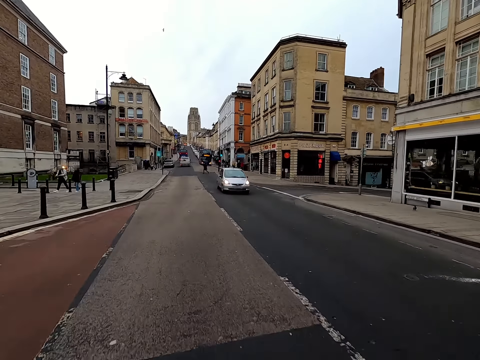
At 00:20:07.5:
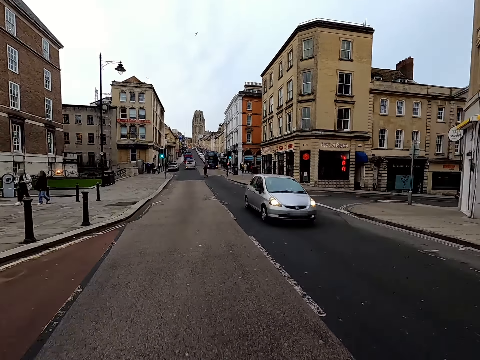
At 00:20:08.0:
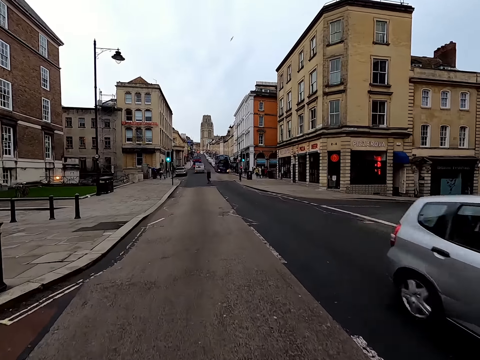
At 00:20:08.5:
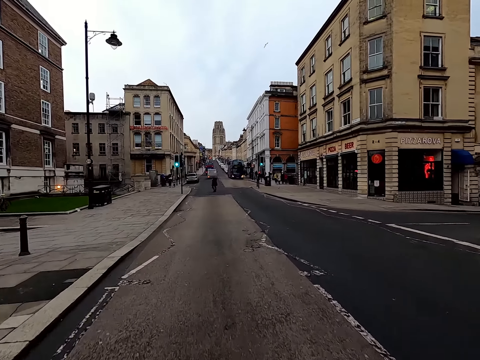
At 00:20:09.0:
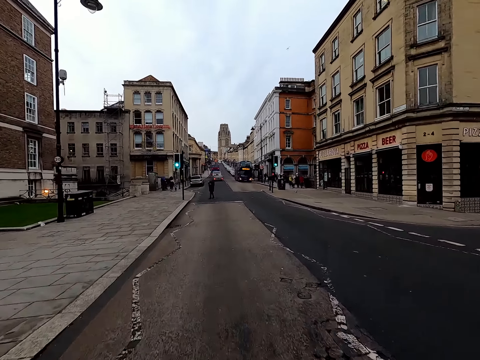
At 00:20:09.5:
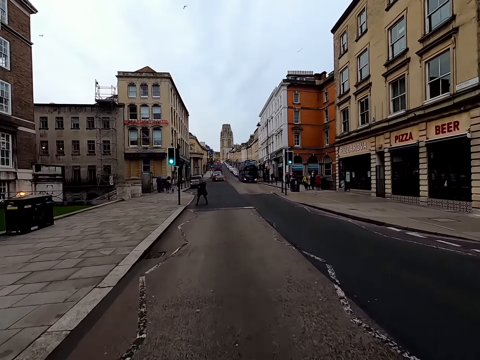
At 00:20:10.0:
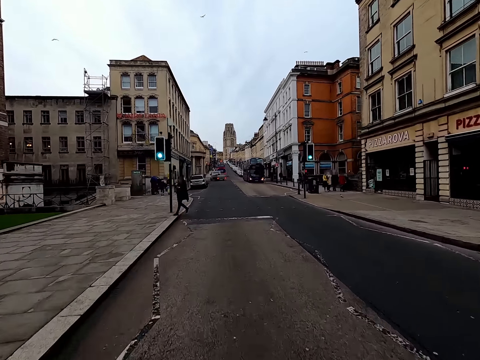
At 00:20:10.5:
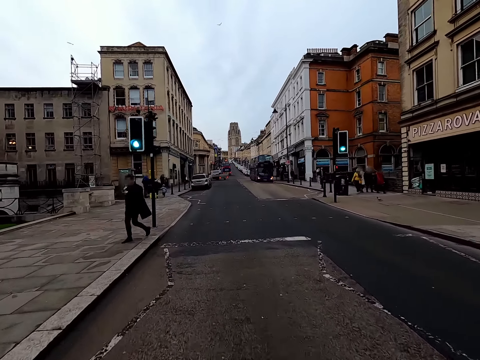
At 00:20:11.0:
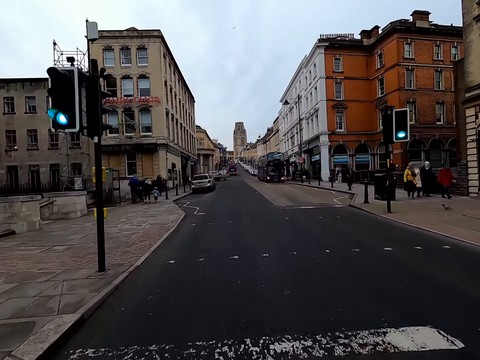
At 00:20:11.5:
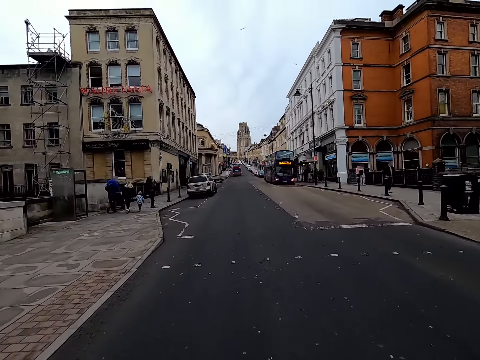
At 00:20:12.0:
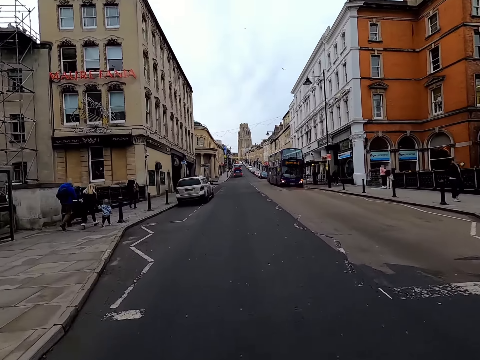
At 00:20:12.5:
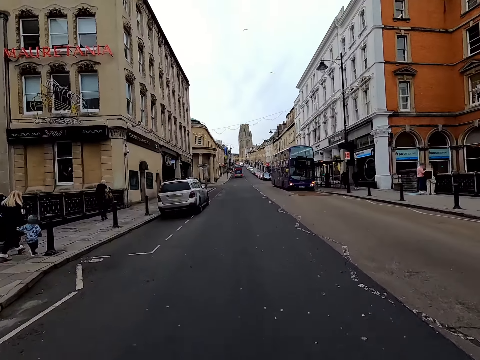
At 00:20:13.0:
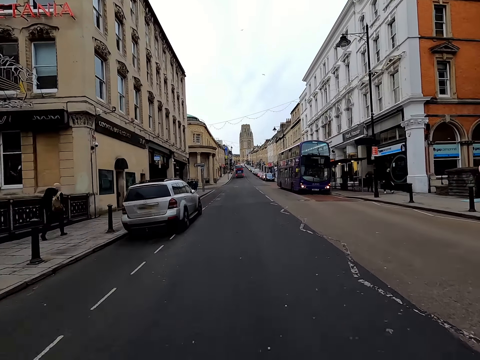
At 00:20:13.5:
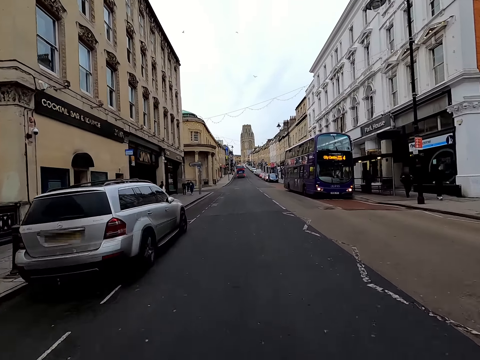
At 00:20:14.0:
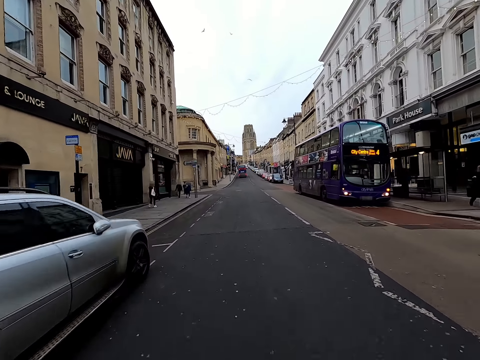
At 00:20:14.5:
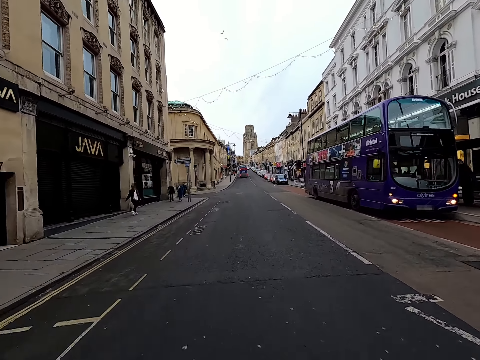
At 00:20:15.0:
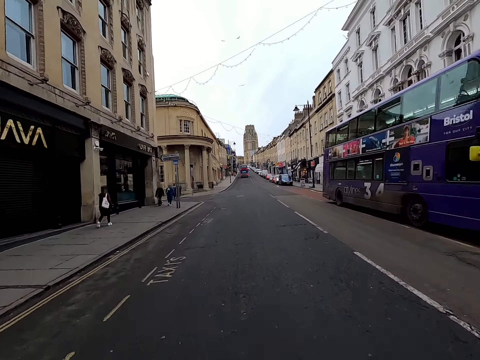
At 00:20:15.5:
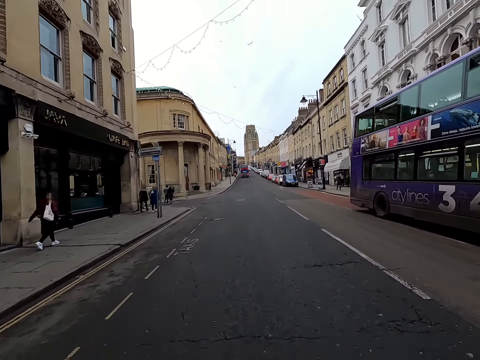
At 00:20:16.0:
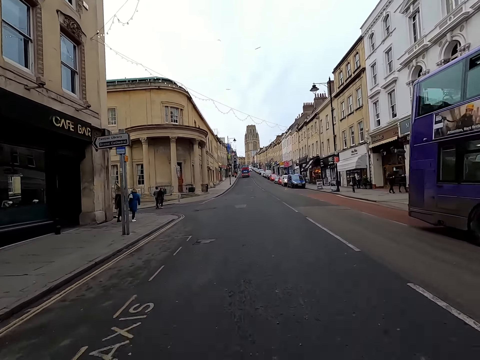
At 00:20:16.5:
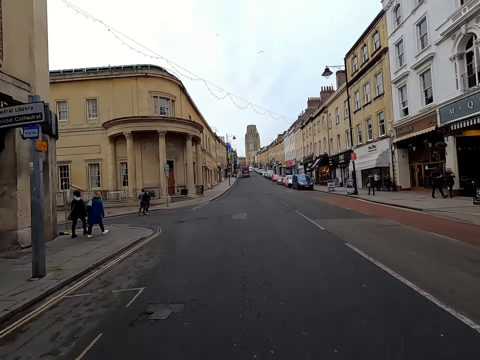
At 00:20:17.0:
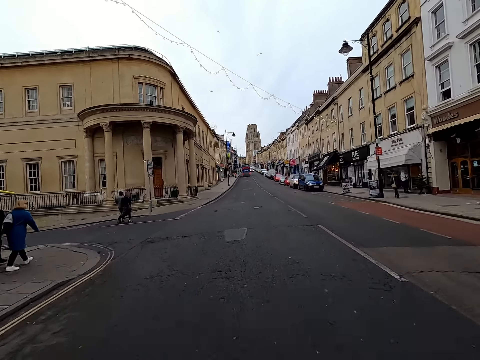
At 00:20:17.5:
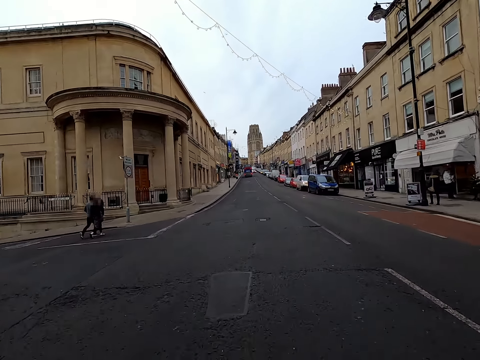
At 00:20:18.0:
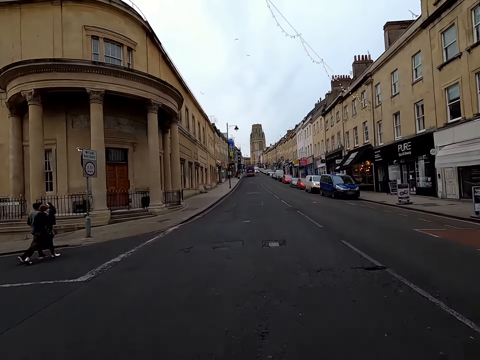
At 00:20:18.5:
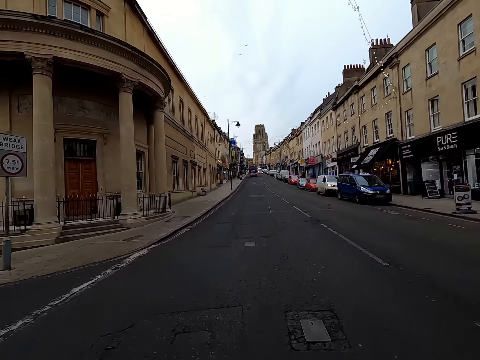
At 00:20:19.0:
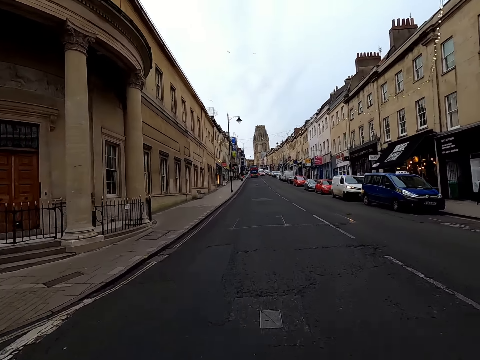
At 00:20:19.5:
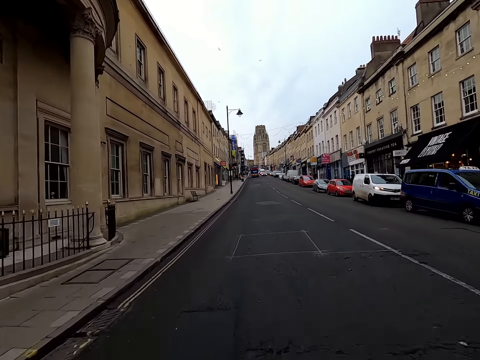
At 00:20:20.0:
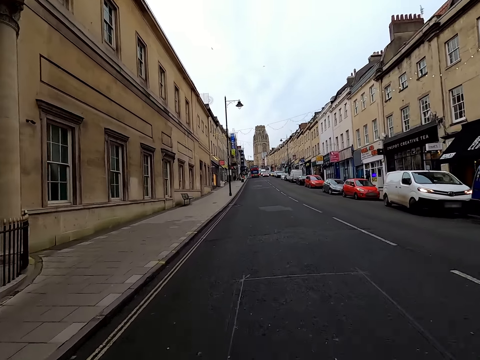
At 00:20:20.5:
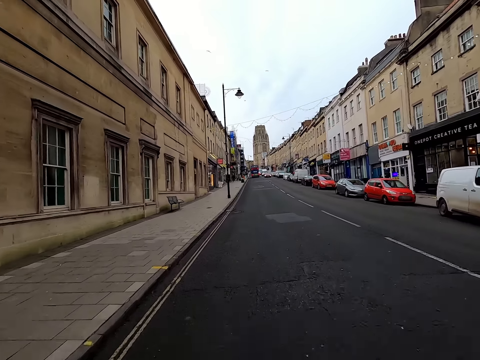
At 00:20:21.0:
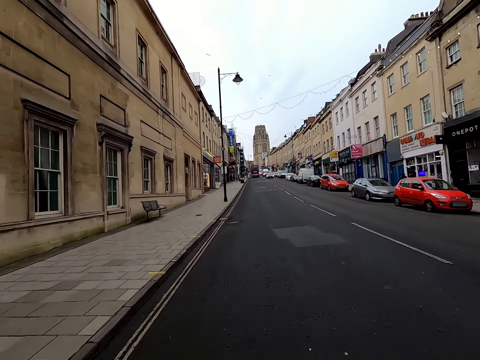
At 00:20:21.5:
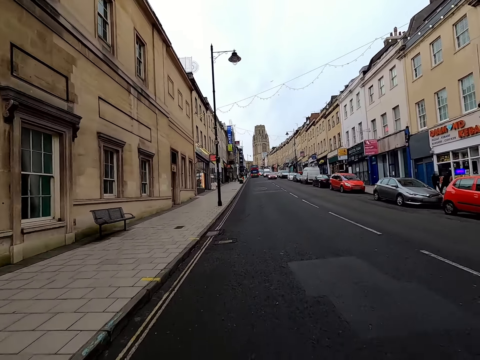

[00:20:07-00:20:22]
Several vehicles drive past the camera wearer. A car drives past the camera wearer. A man walks past the camera wearer. The camera wearer rides the bicycle on the road.

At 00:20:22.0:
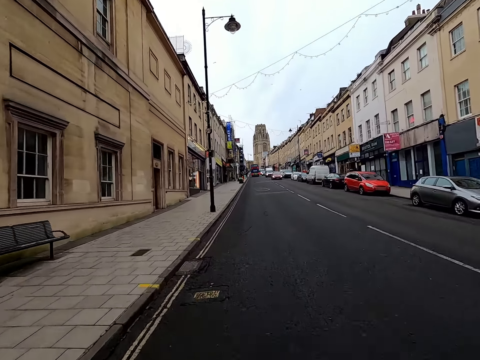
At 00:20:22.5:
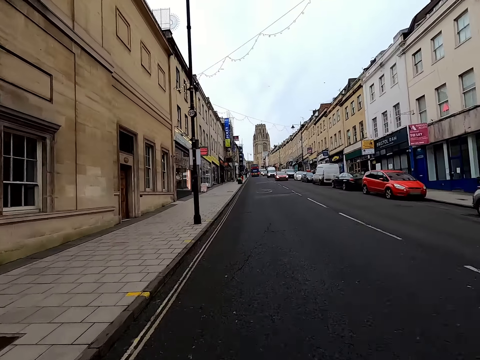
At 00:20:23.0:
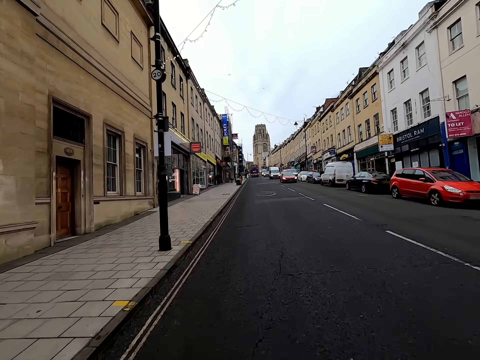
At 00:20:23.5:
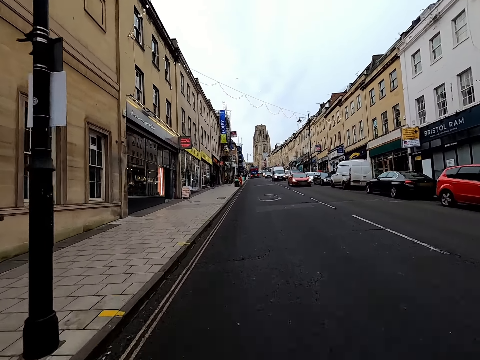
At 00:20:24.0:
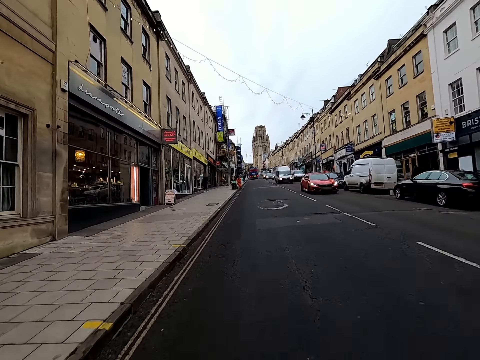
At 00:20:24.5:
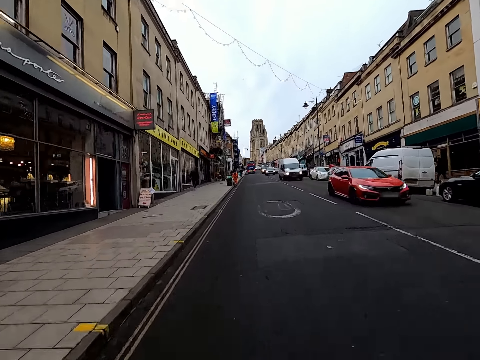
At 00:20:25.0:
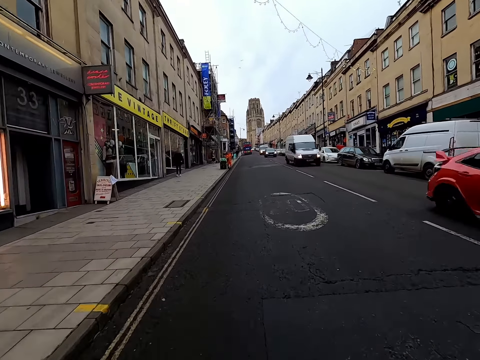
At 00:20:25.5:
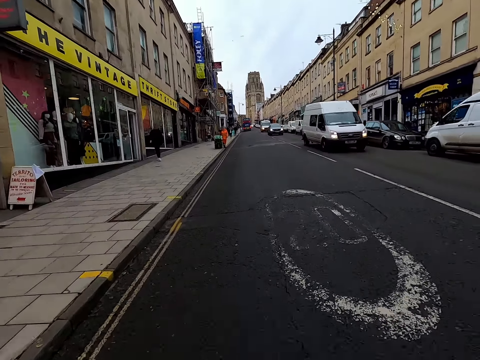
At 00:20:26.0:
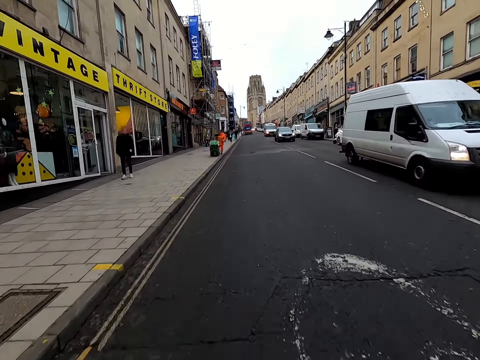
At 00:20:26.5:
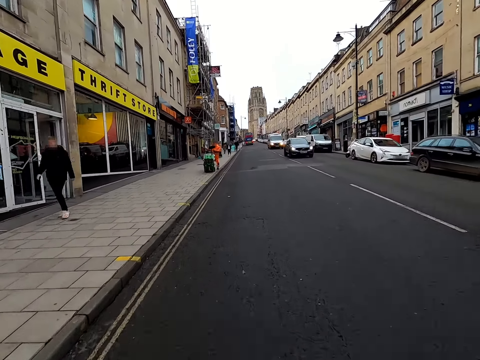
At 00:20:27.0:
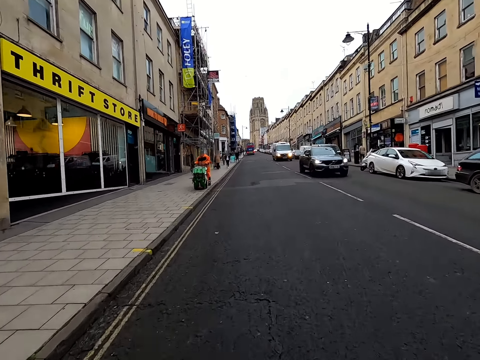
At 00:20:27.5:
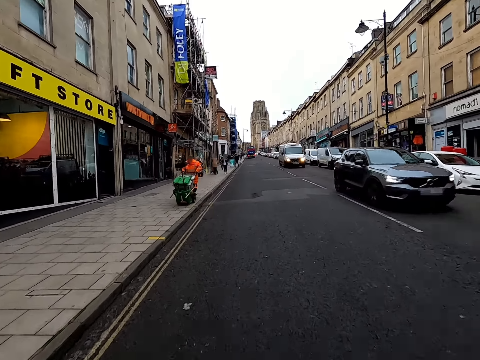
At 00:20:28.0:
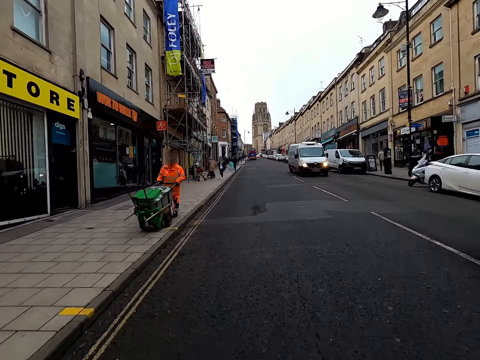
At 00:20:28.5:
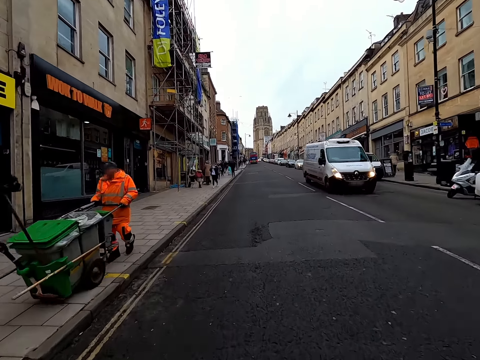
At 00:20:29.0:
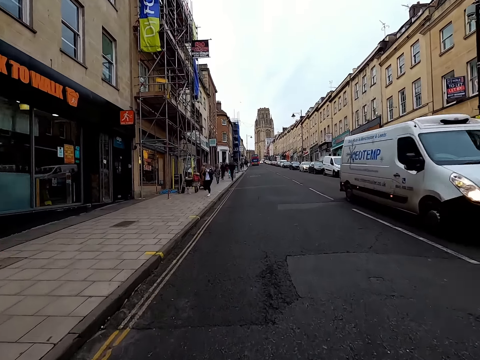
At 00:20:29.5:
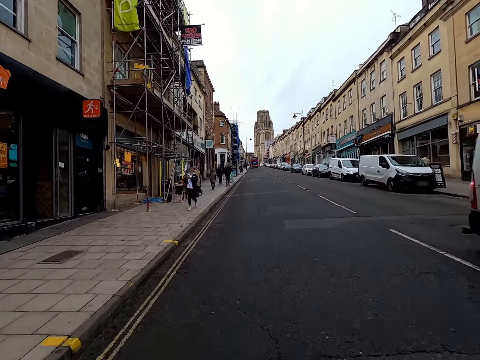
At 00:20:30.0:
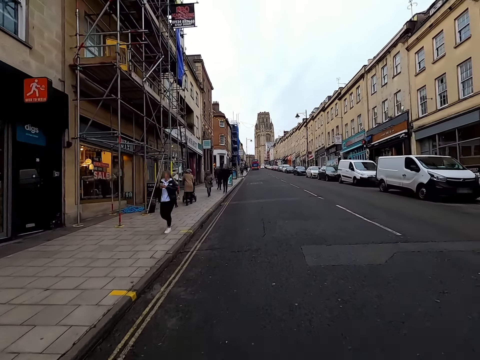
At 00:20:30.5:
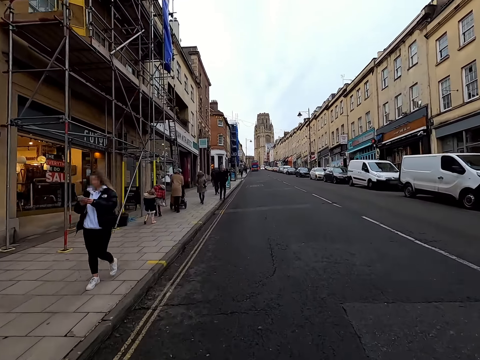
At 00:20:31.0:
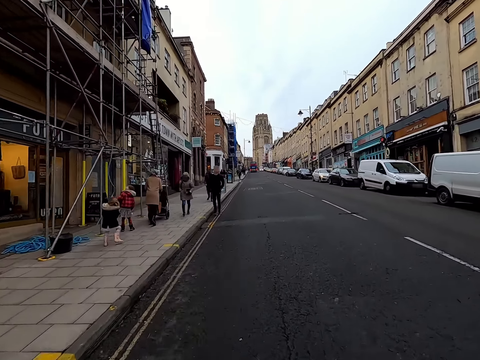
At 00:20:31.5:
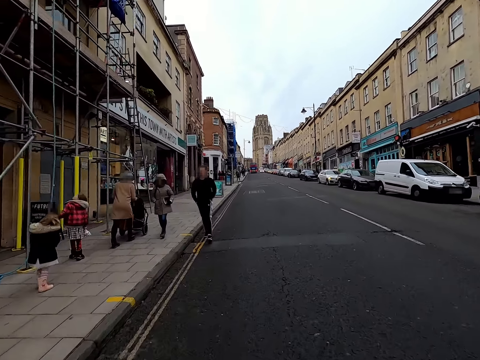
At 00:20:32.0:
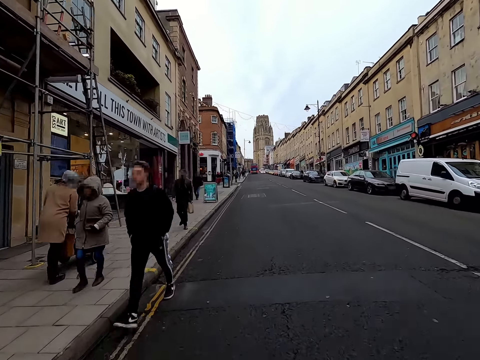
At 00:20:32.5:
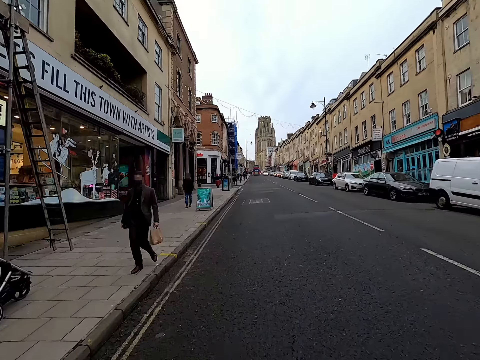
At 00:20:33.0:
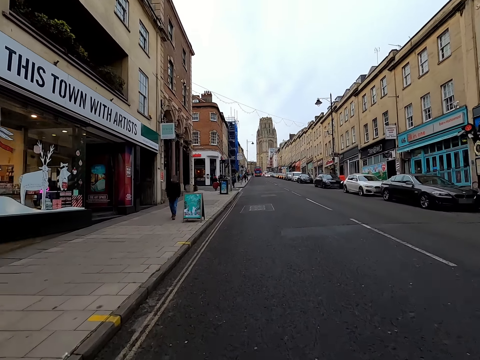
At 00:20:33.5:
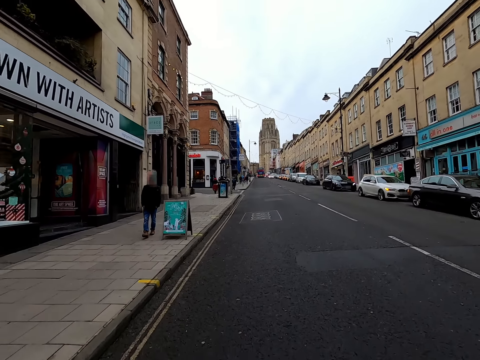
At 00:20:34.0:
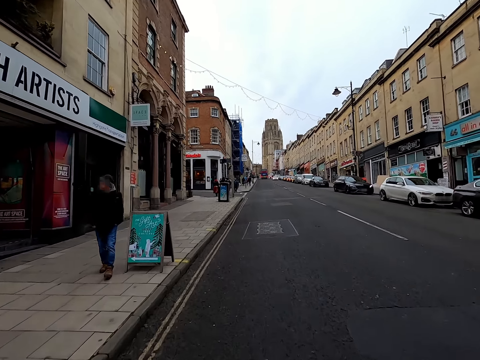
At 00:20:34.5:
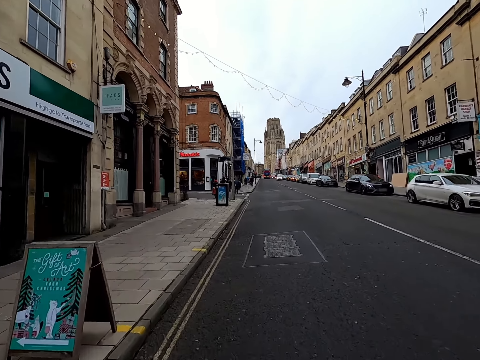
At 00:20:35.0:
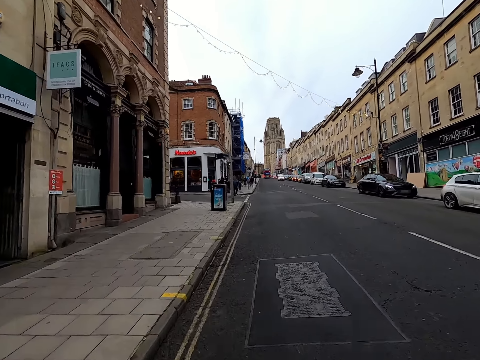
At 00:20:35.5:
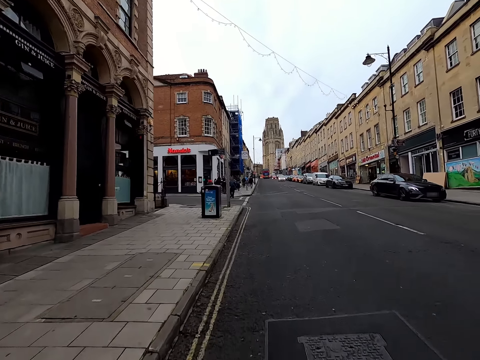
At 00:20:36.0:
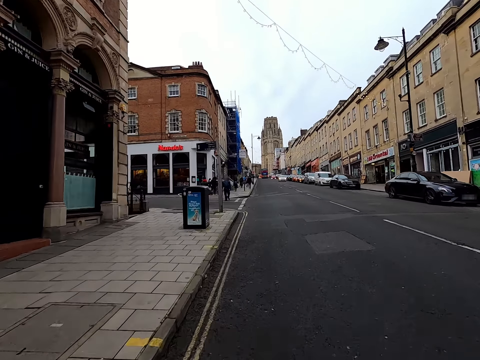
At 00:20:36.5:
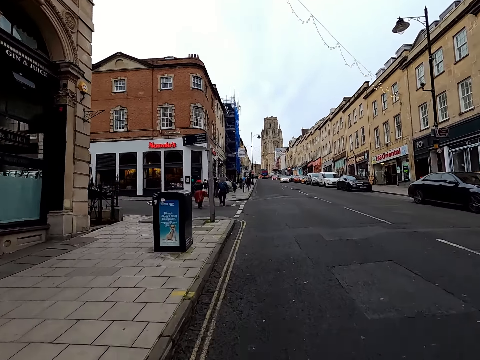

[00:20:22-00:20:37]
Several vehicles drive past the camera wearer. A man pushes a cart with his hands past the camera wearer. The camera wearer rides the bicycle past a group of people.
